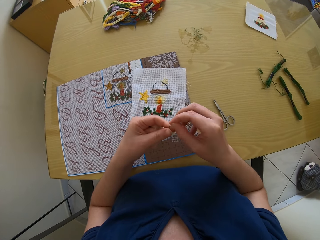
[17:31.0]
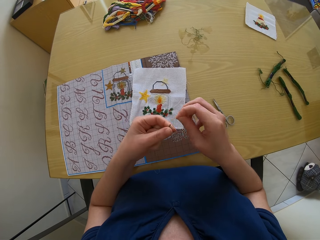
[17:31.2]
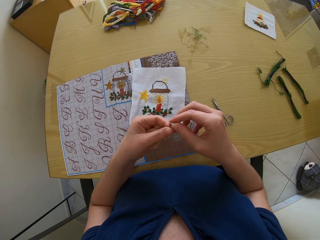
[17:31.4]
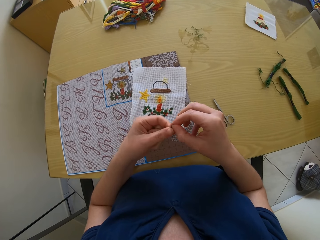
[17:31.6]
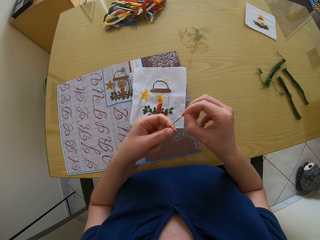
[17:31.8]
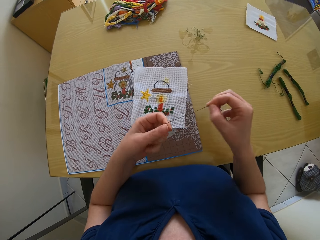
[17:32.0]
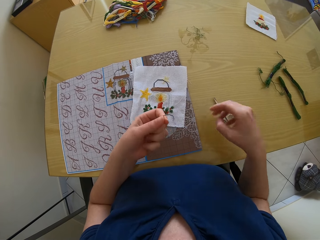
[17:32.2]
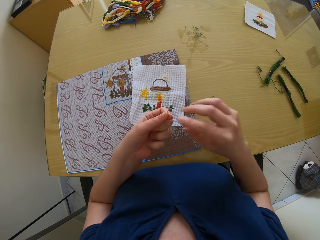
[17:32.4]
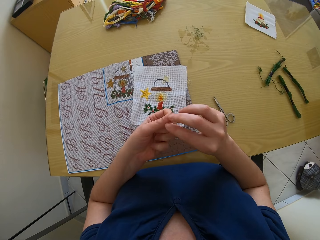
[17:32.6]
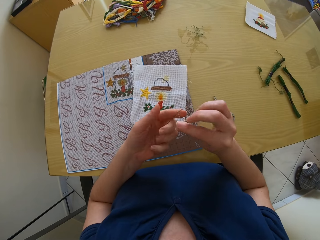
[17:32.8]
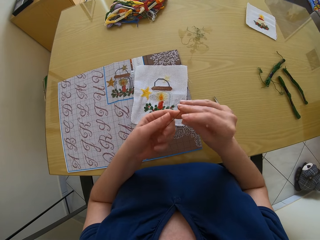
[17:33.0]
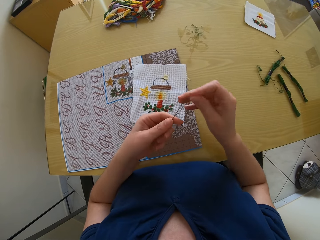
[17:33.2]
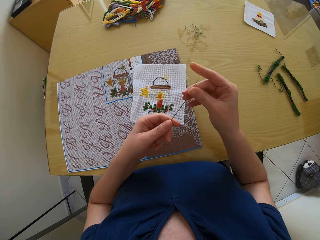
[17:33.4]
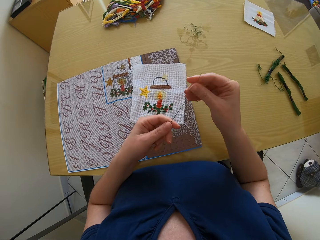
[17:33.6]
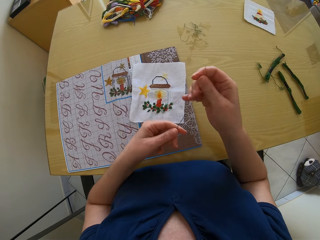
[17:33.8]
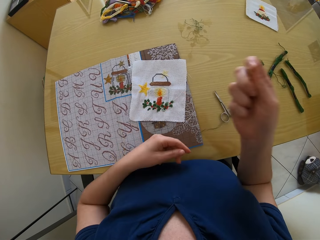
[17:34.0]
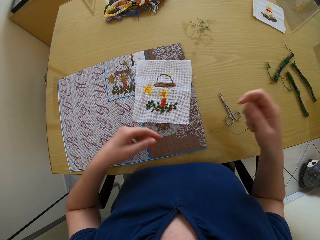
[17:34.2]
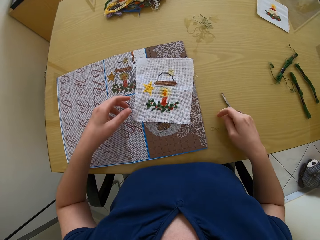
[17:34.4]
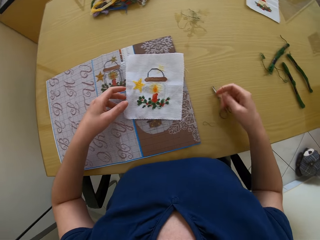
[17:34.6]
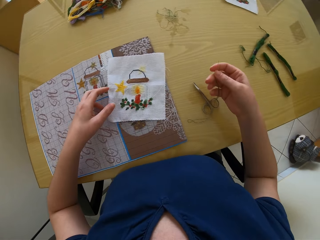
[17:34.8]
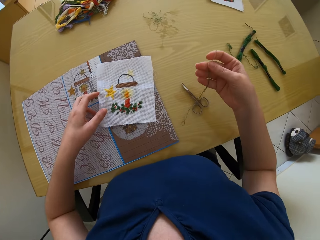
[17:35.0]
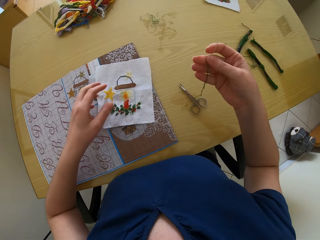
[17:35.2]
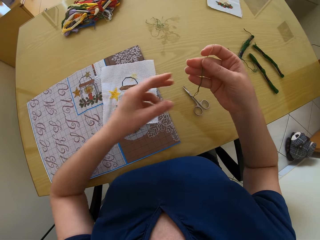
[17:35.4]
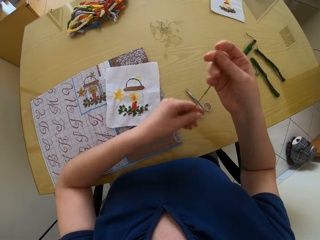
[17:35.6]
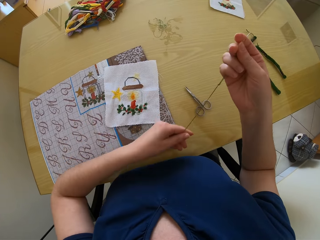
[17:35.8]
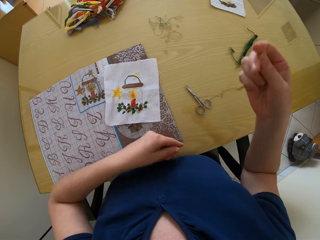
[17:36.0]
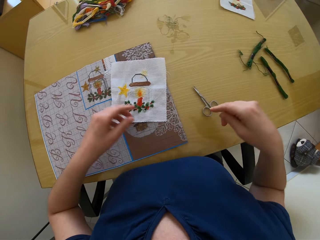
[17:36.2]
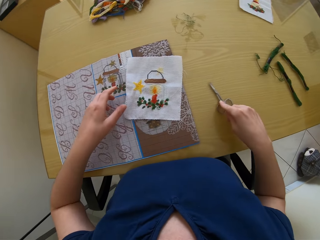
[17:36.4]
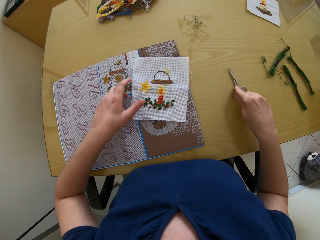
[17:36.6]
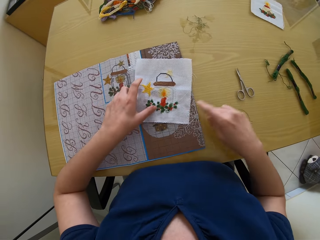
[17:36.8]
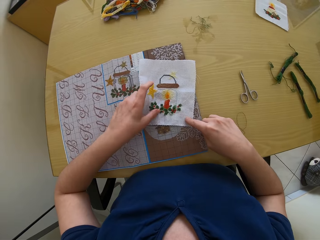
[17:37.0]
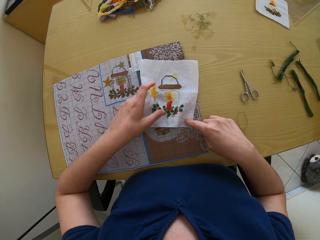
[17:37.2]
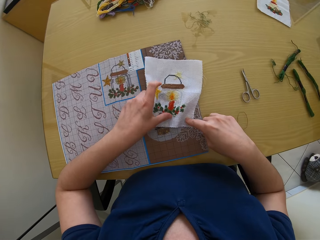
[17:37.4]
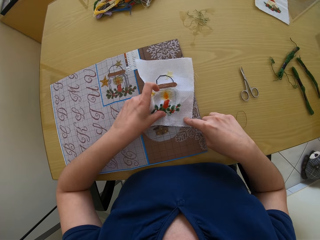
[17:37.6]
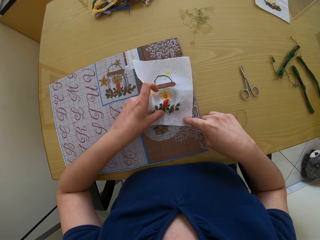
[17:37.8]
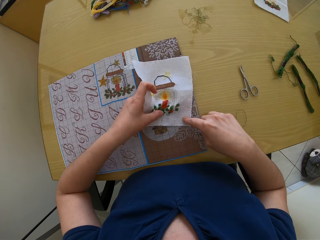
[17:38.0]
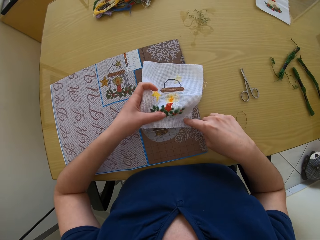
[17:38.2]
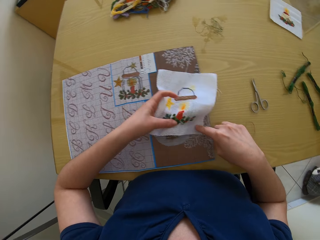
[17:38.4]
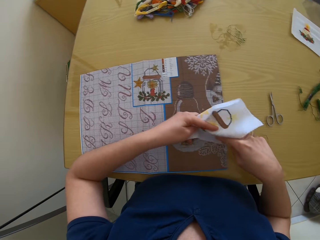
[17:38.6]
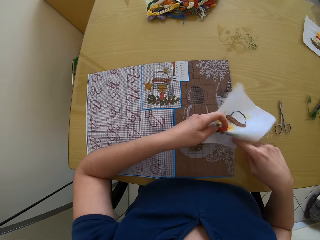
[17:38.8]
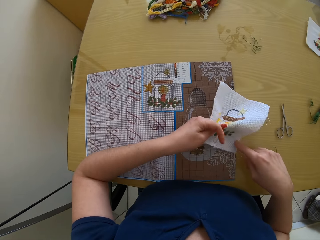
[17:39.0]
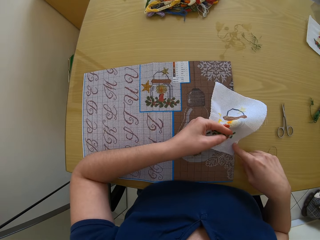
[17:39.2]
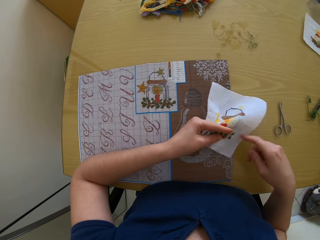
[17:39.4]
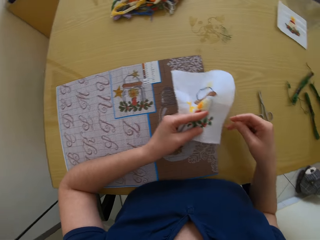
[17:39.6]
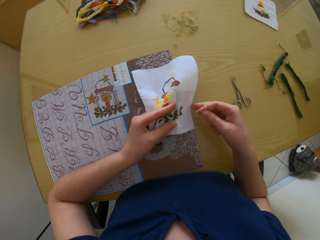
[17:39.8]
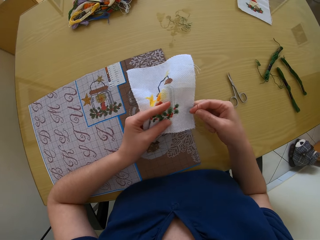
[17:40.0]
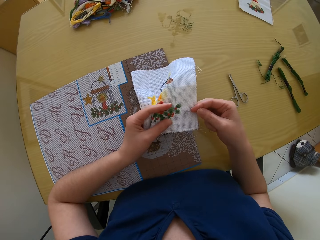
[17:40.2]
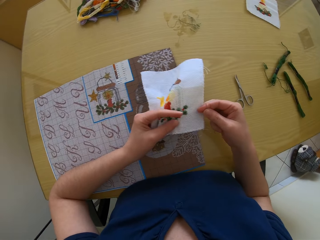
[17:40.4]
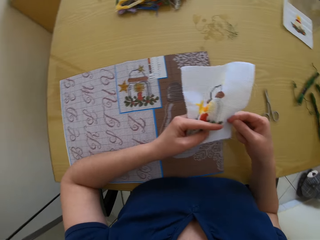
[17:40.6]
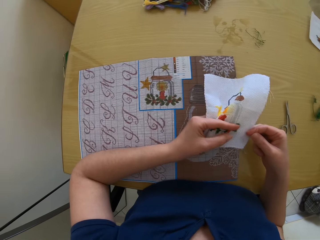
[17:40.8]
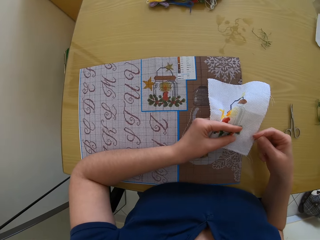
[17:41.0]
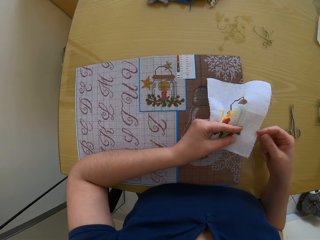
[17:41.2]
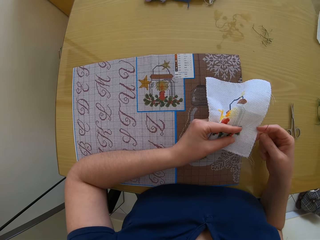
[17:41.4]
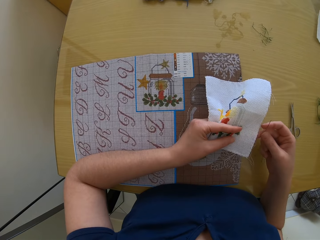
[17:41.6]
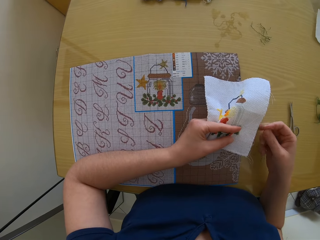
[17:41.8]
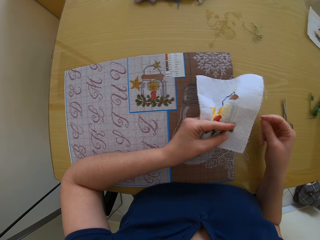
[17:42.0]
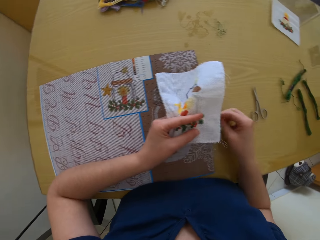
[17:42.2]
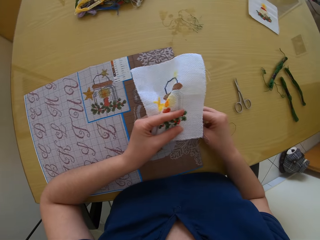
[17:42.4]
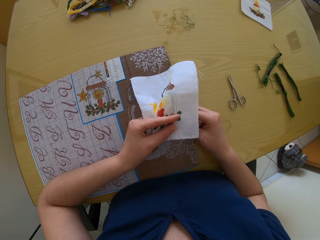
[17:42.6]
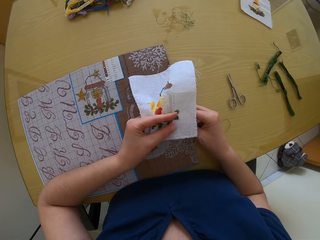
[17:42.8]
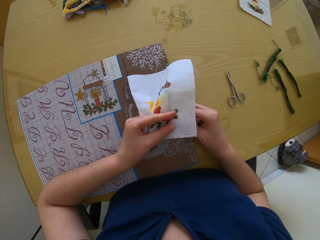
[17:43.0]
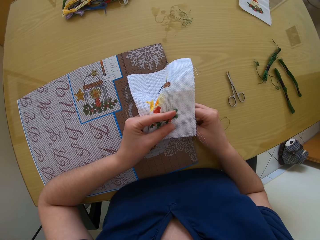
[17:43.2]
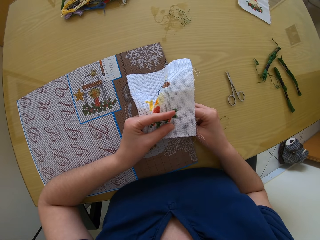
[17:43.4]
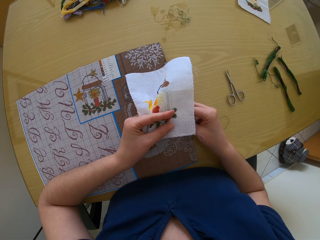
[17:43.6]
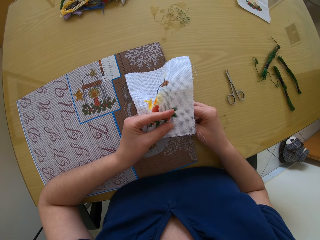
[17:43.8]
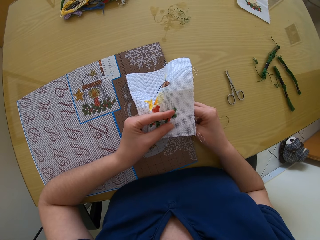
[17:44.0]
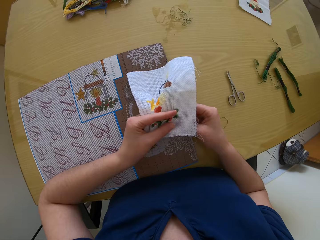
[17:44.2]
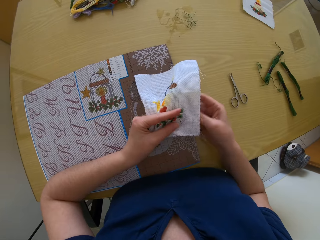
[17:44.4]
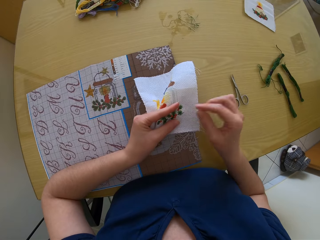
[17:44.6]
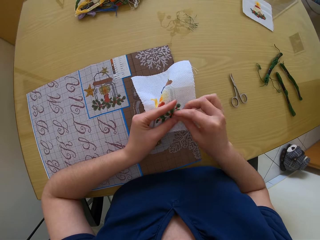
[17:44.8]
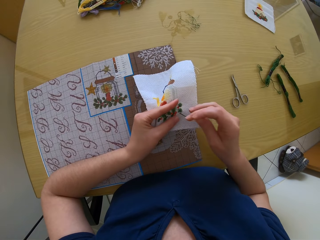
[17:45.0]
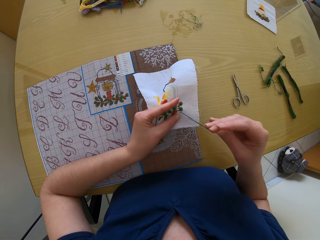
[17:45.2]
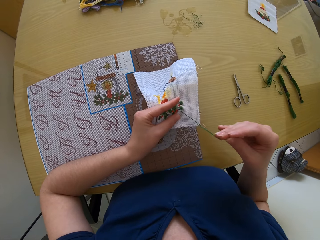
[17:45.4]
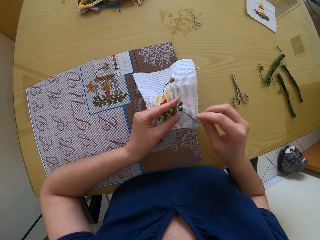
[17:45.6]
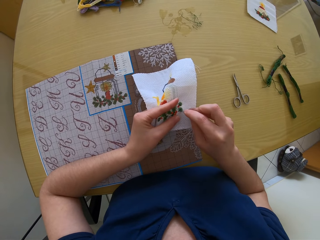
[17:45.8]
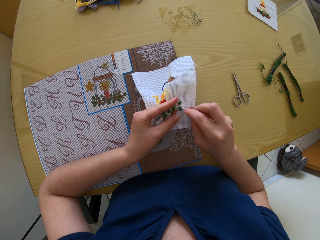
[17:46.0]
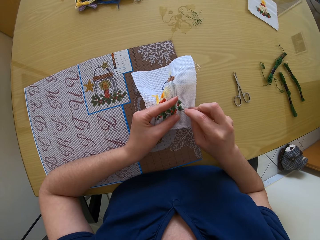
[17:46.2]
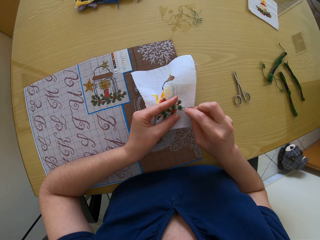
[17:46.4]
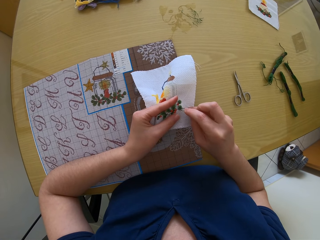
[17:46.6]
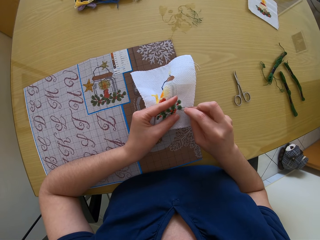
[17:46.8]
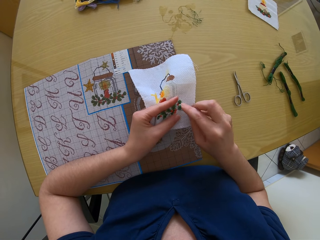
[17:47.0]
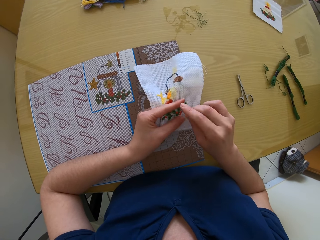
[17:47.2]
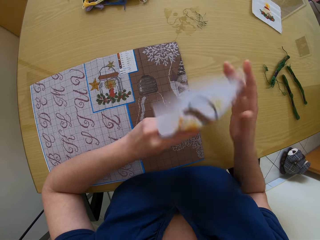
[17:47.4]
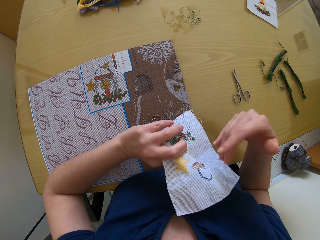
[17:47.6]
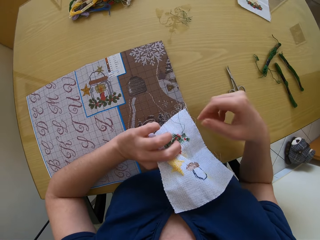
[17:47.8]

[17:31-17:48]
The camera wearer shifts the pair of scissors on the table with her right hand. She makes an embroidery on the piece of cloth with the needle and thread in her right hand.

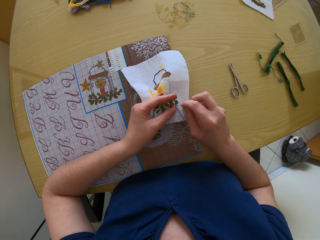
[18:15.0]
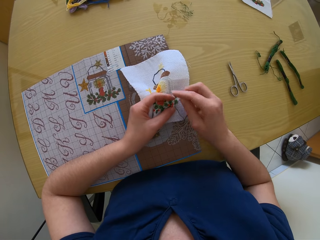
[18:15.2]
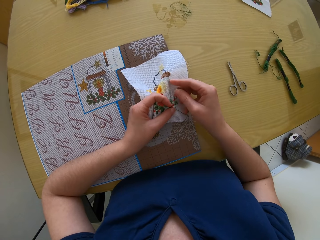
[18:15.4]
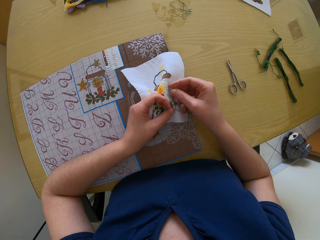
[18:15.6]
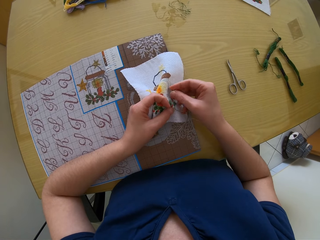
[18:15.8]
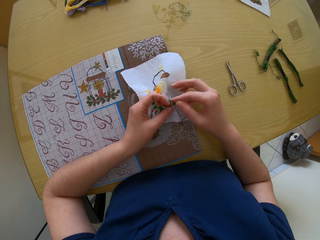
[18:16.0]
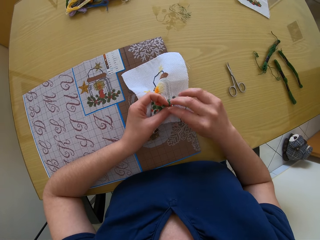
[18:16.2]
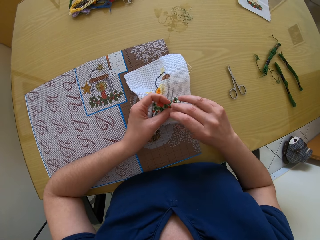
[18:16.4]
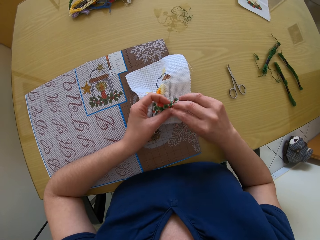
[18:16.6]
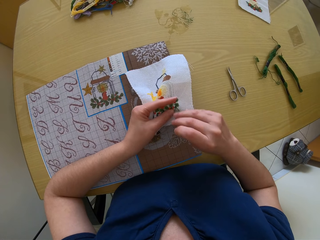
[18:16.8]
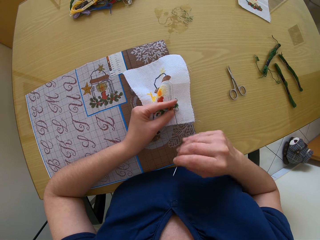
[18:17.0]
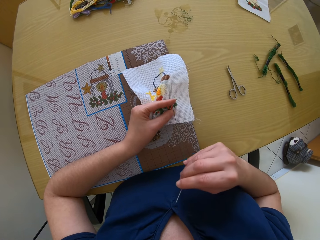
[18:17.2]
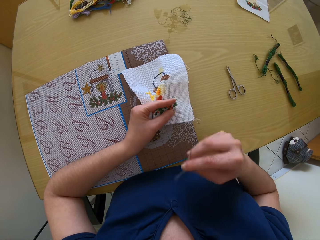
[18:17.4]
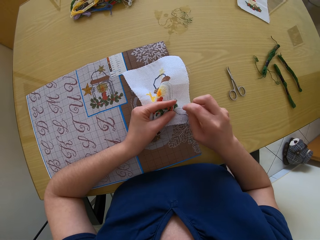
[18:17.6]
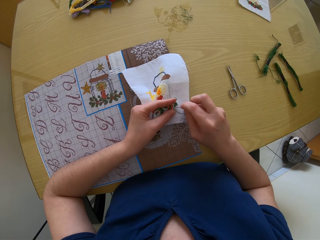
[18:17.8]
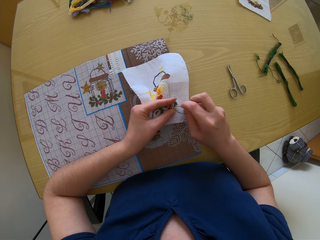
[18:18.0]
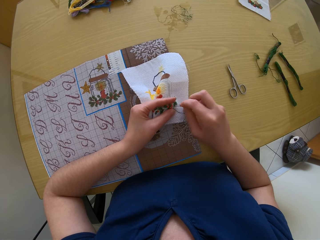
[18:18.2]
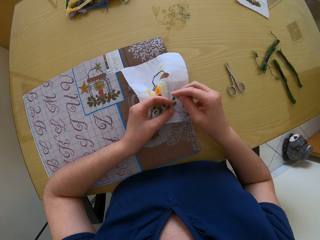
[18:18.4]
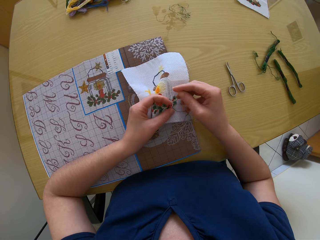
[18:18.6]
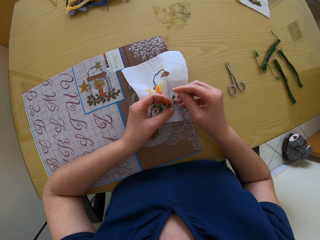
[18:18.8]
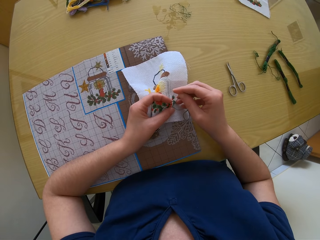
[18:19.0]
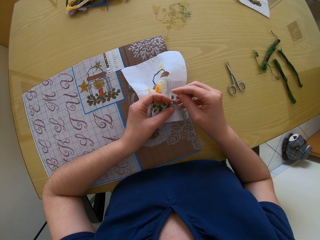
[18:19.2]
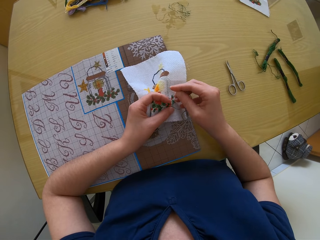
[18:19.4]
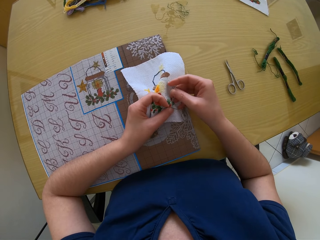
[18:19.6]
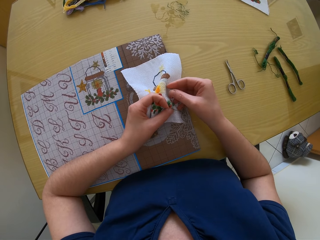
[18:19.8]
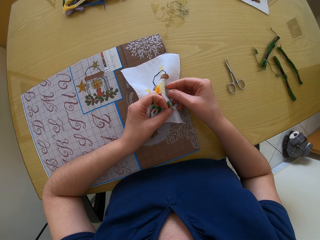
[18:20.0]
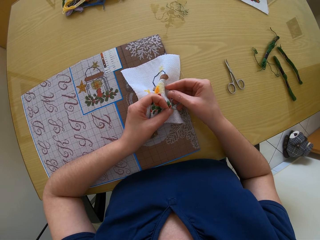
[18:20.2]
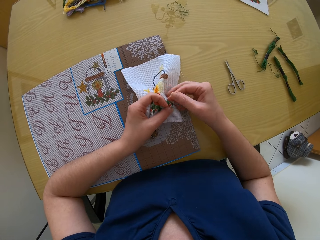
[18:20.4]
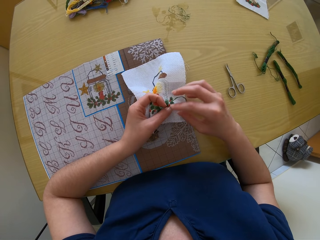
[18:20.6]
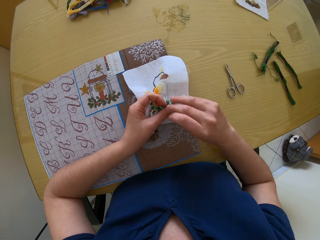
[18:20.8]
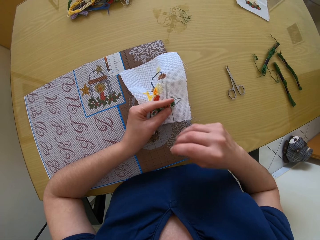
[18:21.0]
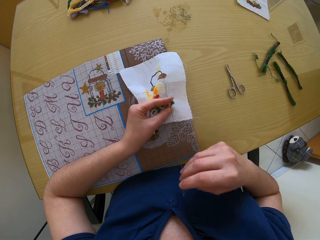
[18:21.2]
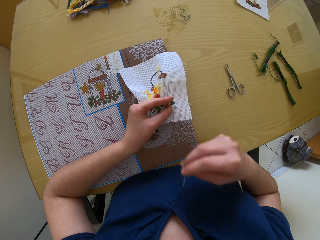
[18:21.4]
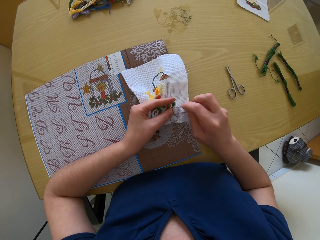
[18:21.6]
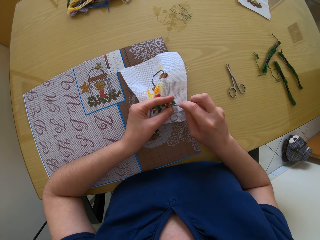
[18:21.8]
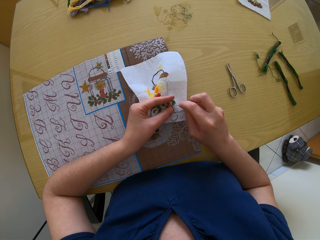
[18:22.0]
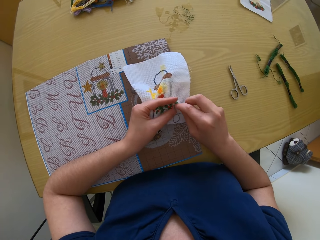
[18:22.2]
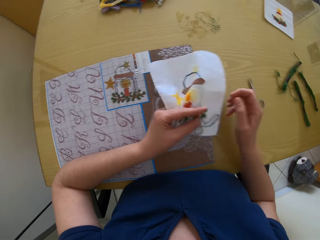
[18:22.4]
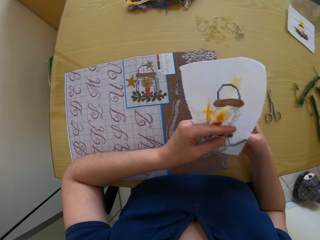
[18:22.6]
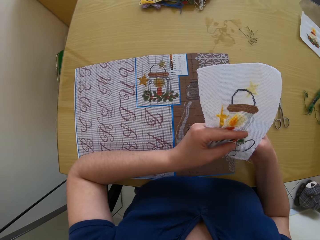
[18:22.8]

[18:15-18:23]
The camera wearer pulls the sewing thread. They put the needle on the cloth. They pull the sewing thread. They put the needle on the cloth.
